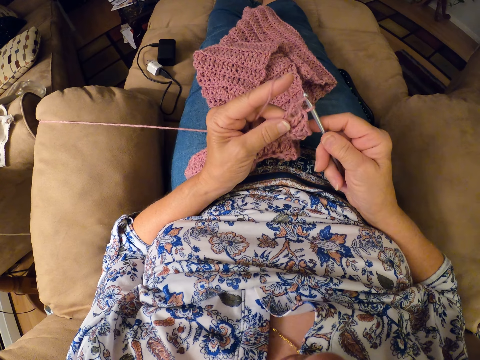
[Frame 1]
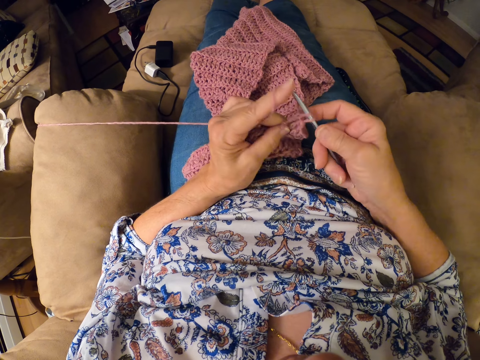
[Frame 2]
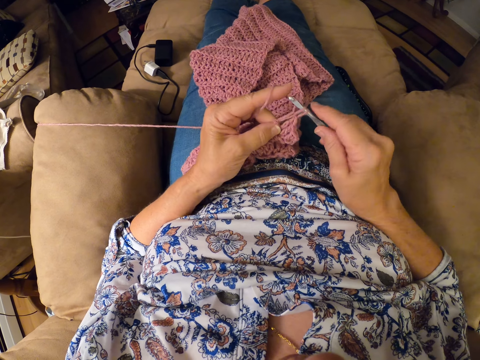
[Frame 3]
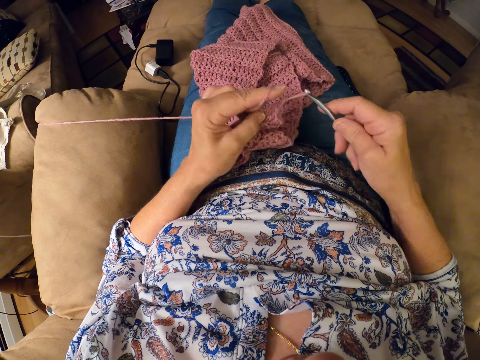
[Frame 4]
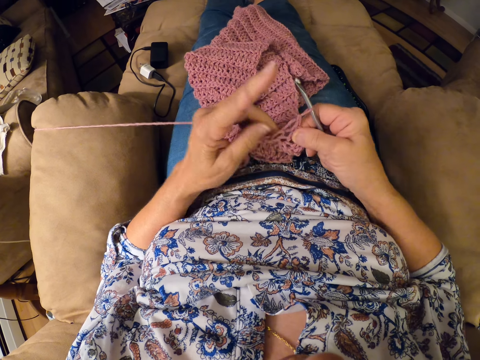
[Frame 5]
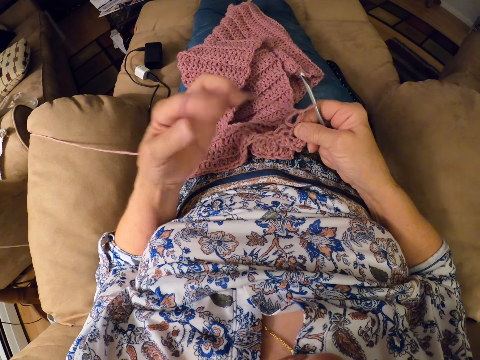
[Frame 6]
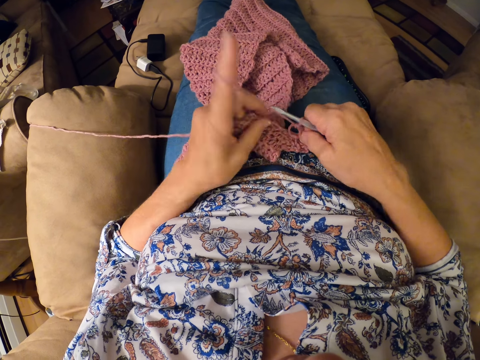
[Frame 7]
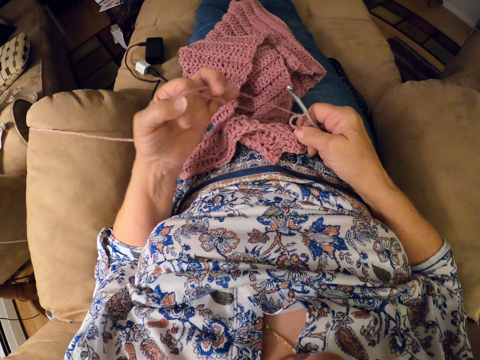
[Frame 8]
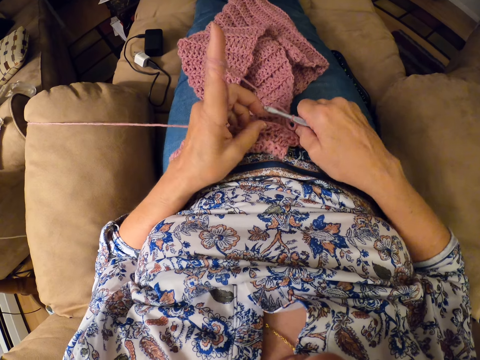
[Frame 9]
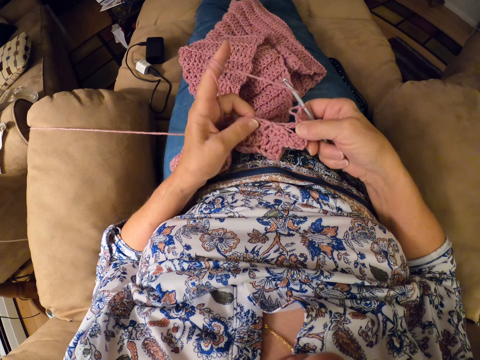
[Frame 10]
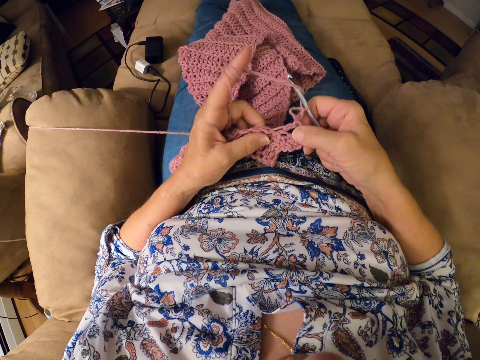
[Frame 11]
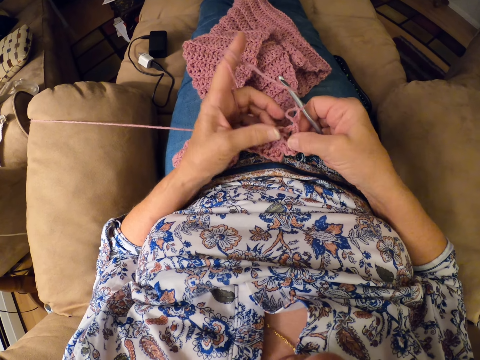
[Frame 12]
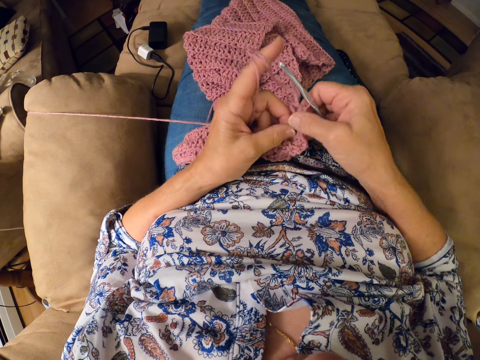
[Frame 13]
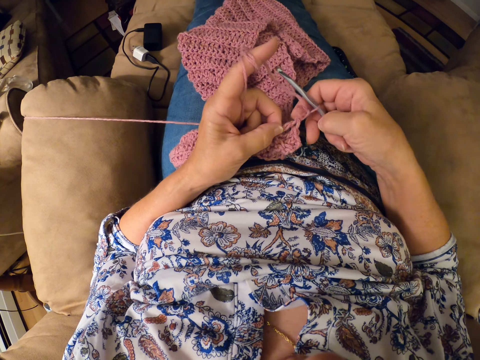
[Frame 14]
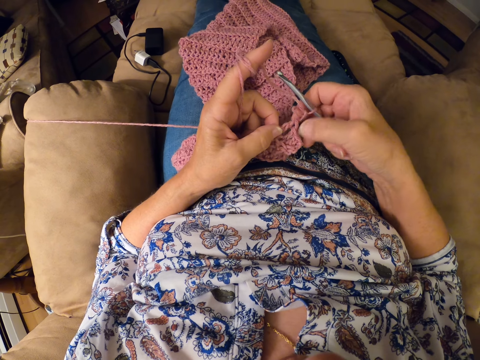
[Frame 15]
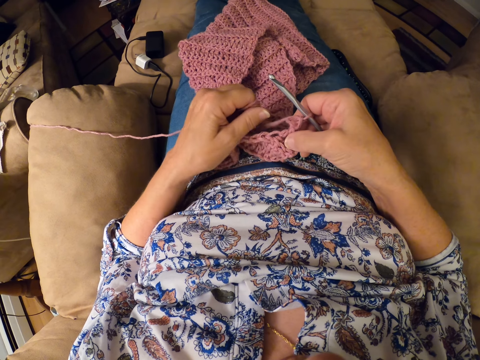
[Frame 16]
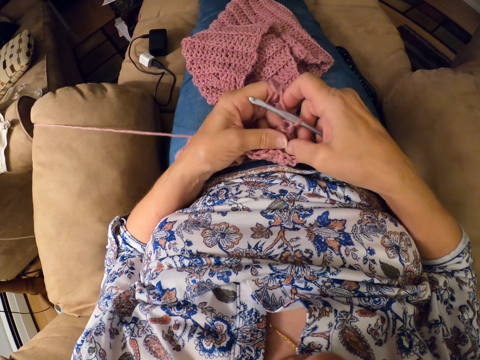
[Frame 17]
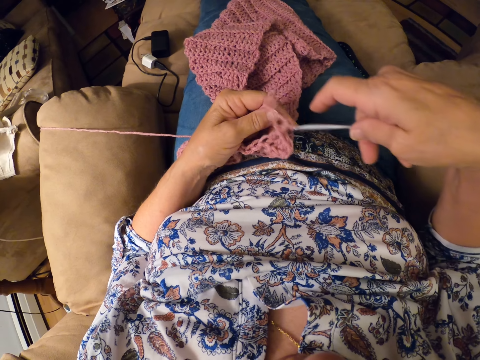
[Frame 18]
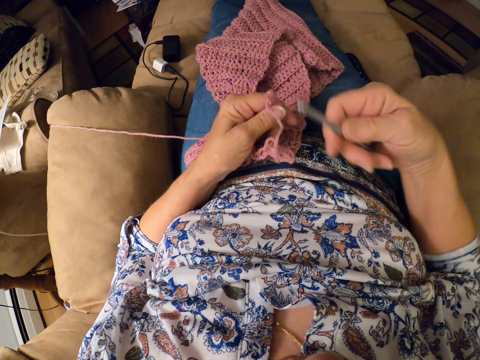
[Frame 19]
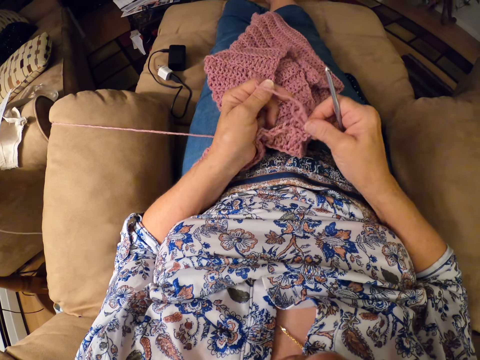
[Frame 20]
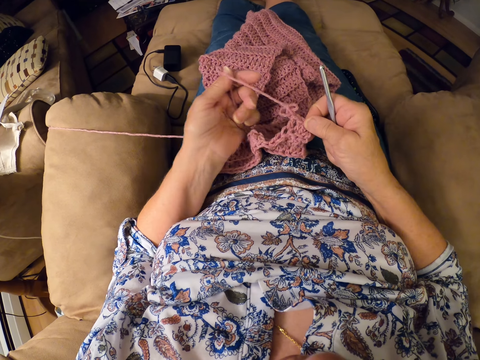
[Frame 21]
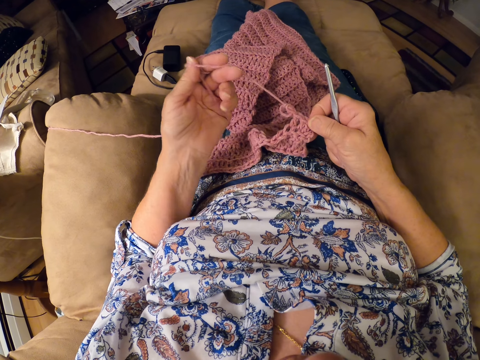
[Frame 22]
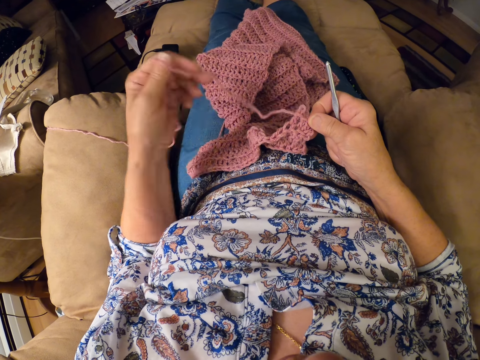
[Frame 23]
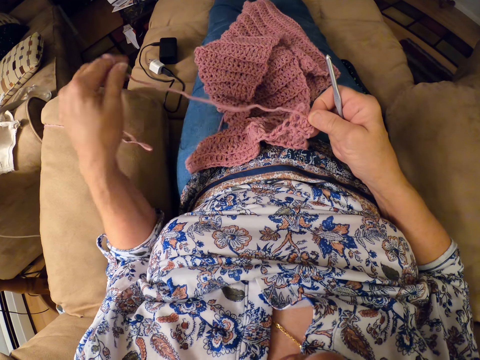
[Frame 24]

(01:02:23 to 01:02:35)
The camera wearer stops knitting the fabric. They adjust the yarn. They remove the crochet hook from the crochet. They loosen the yarn from the crochet a bit.

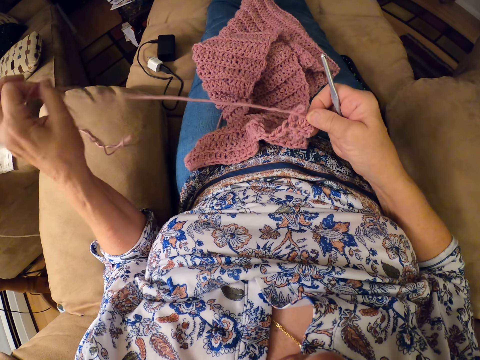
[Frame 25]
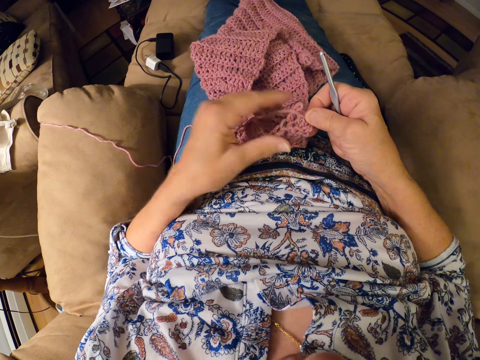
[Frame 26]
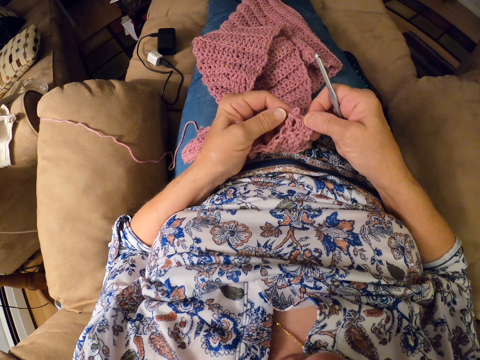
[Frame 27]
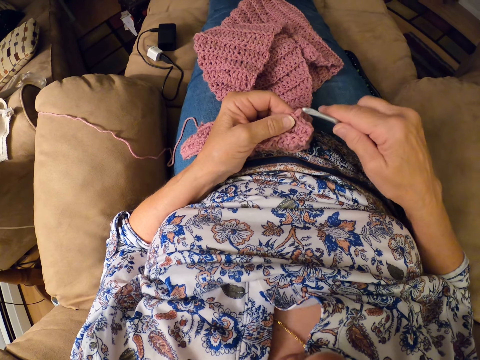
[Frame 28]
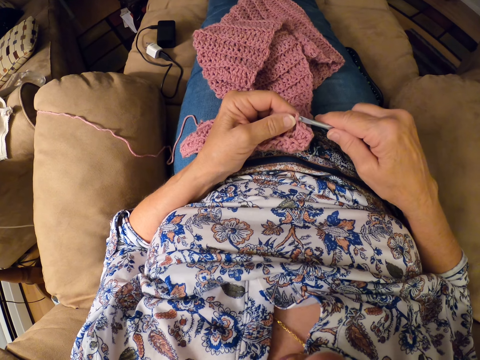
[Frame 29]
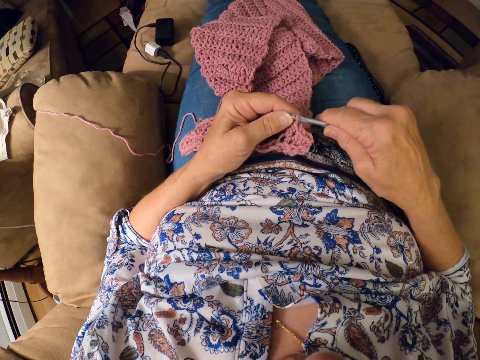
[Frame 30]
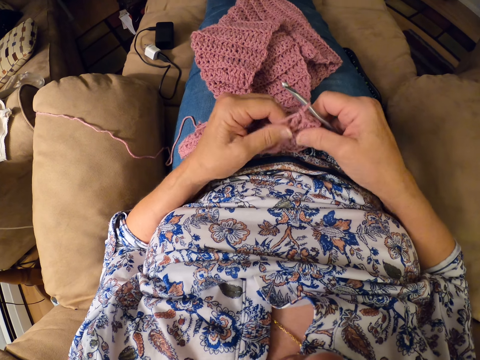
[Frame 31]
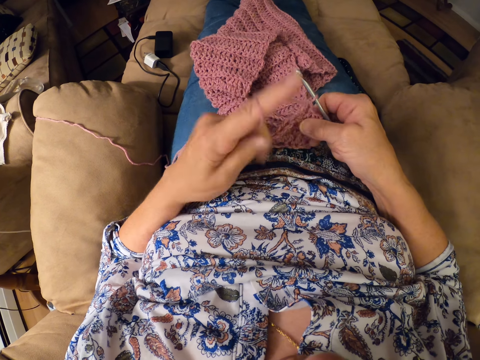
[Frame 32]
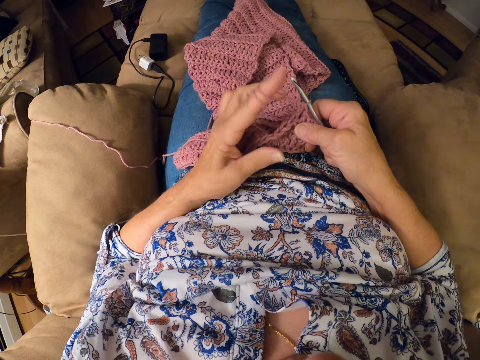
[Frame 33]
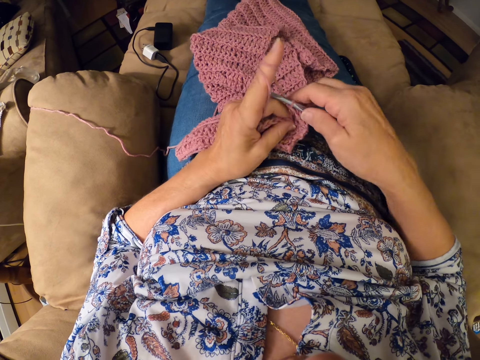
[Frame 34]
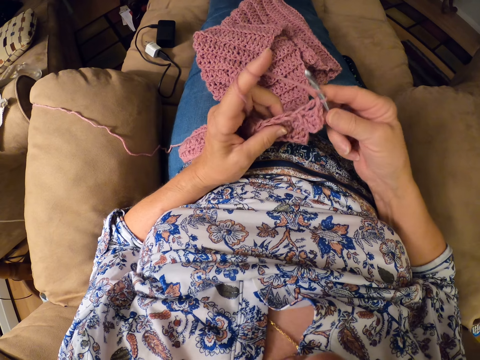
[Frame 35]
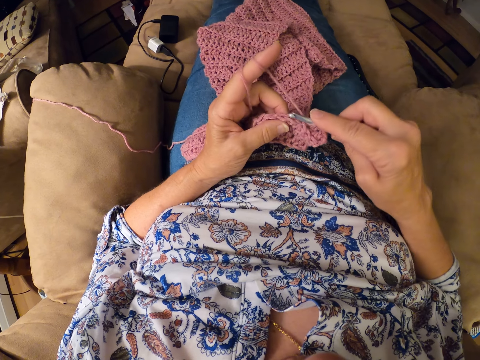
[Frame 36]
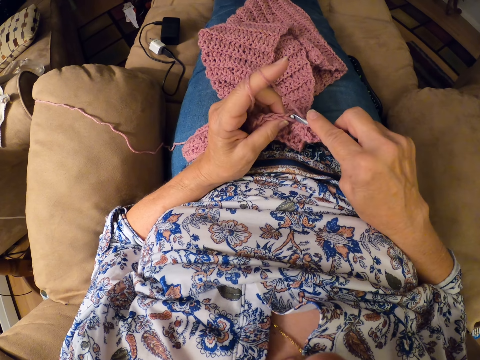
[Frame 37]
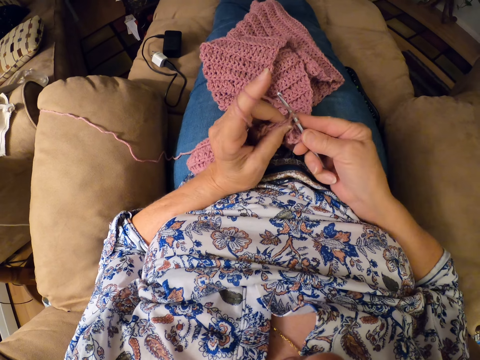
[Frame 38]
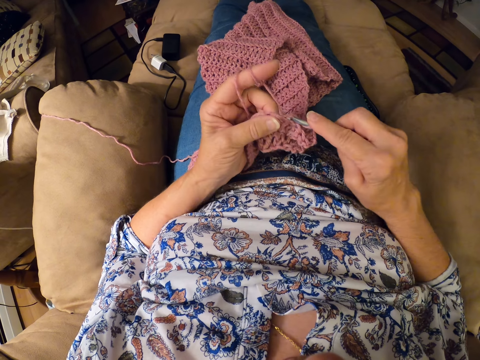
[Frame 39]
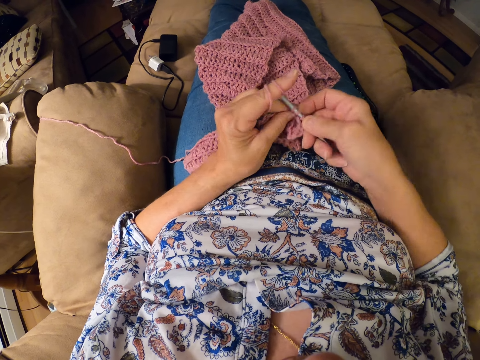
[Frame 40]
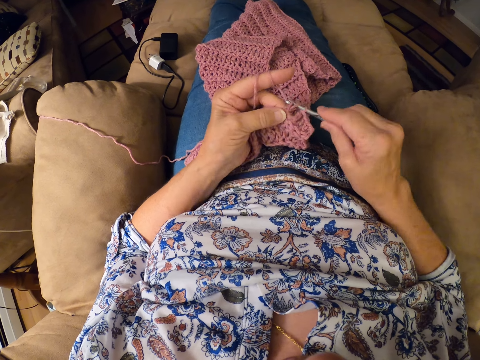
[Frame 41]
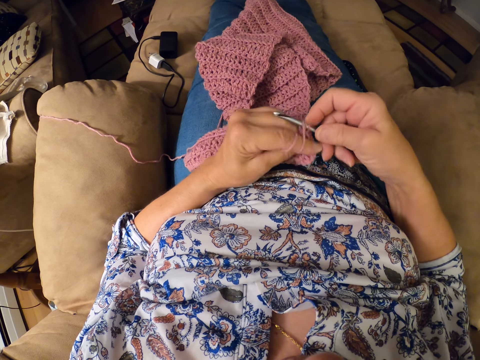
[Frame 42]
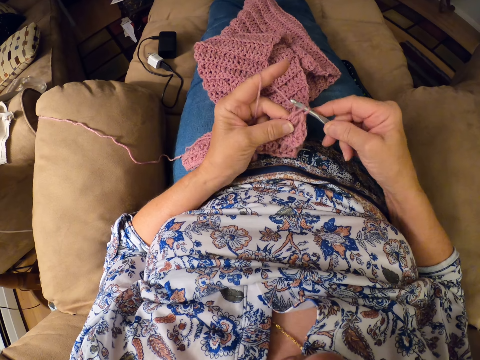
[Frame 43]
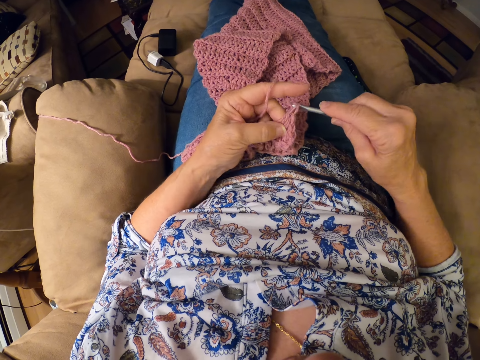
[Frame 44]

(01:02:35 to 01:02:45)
The camera wearer inserts the crochet hook in the crochet with her right hand. She rolls the yarn on her left index finger. She crochets the yarn with the crochet hook.

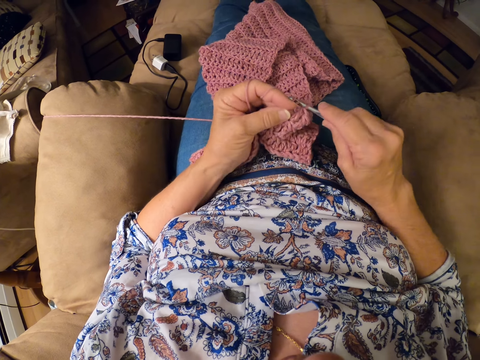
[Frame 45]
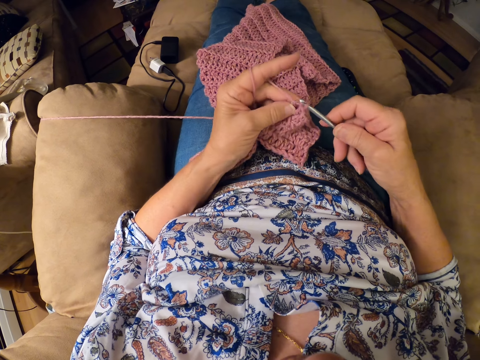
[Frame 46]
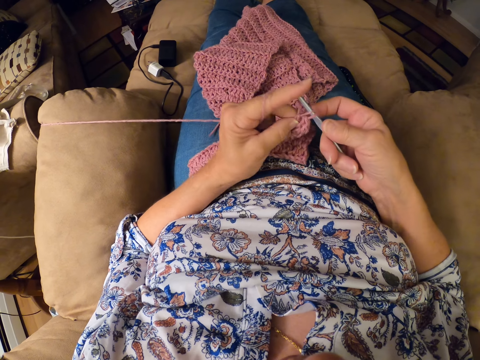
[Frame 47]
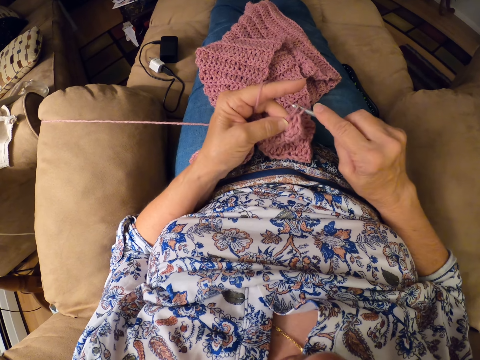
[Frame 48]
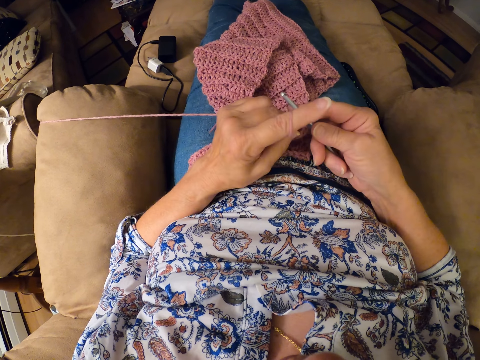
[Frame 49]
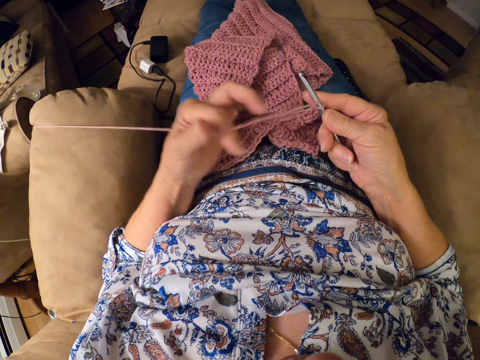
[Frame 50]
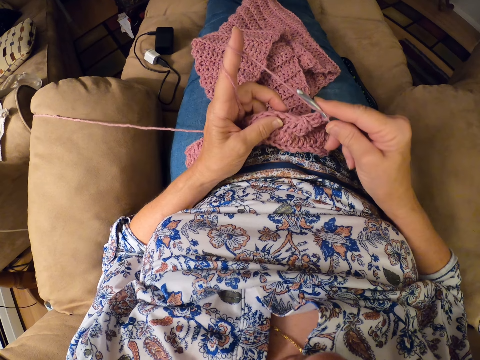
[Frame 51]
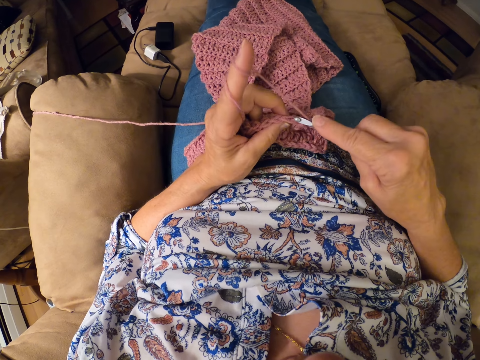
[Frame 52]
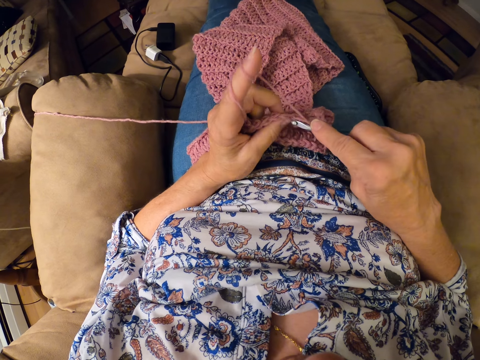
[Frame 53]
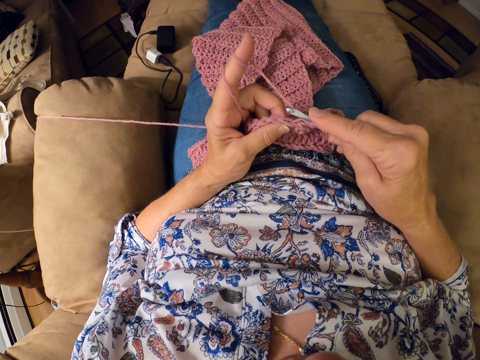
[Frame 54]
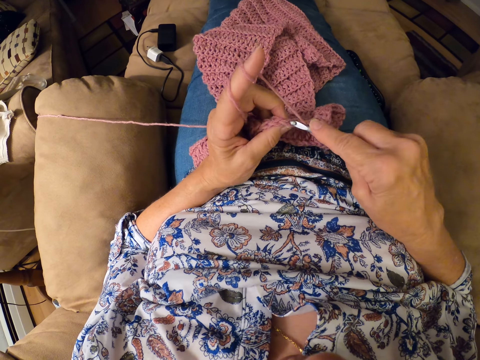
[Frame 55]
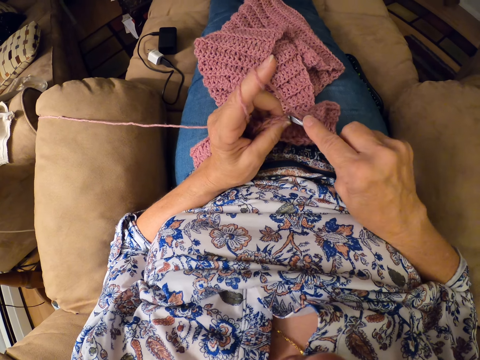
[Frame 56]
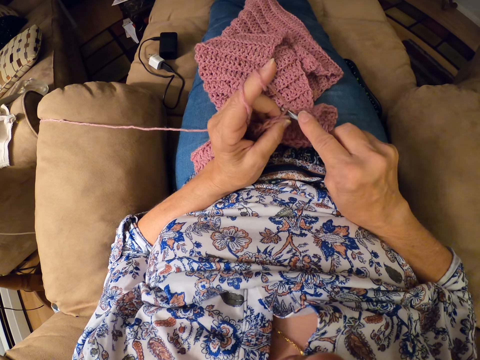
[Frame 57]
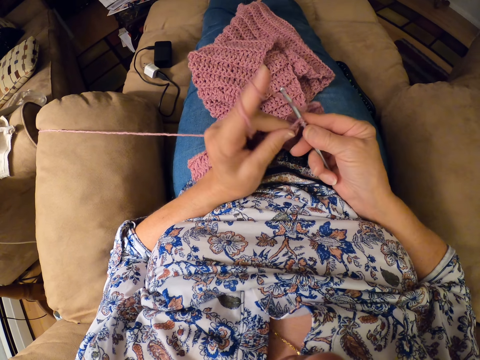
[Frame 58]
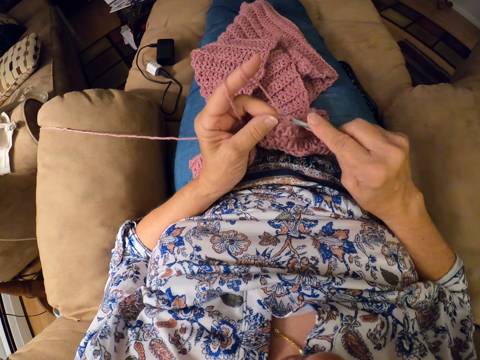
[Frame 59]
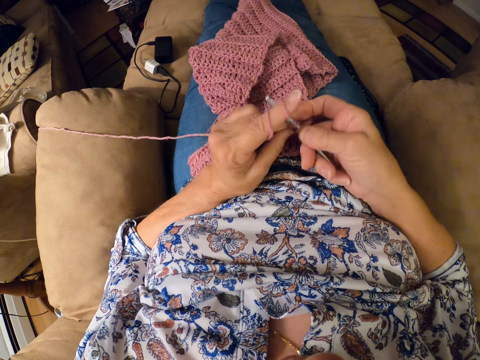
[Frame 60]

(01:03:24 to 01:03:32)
The camera wearer rolls the yarn on her left index finger.
